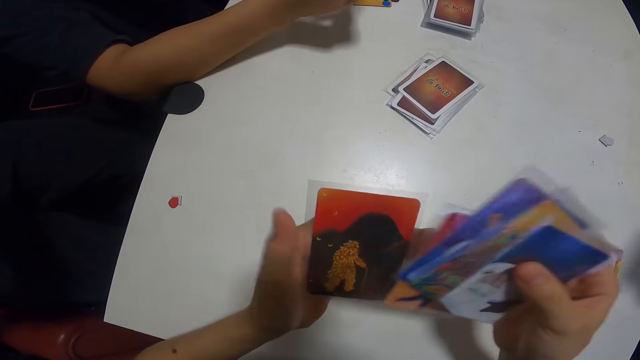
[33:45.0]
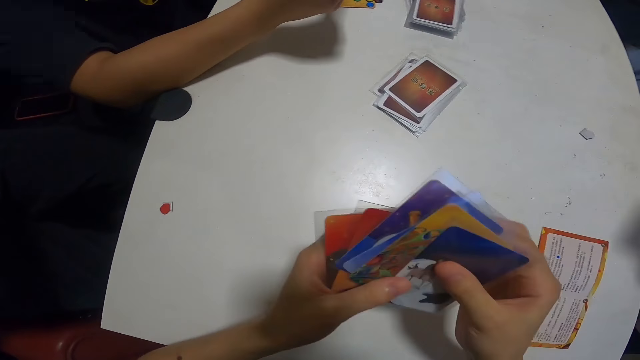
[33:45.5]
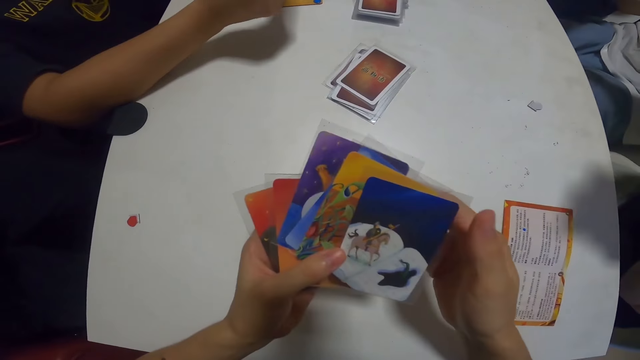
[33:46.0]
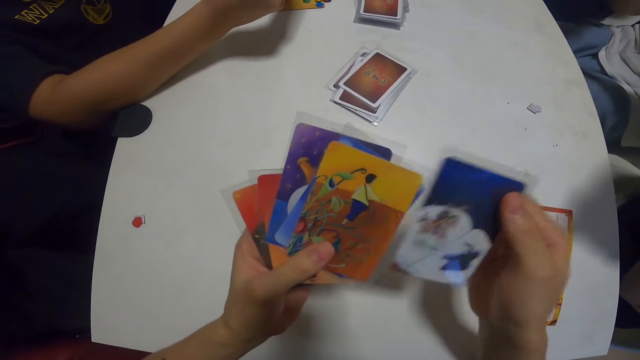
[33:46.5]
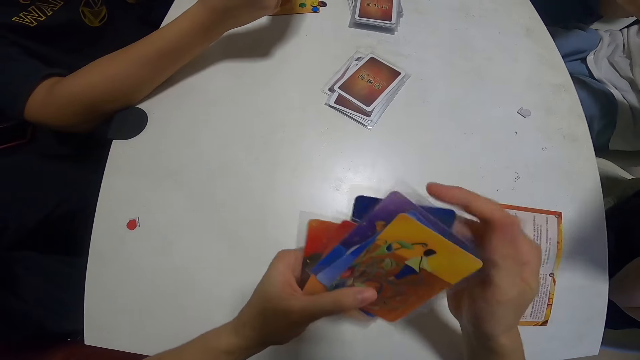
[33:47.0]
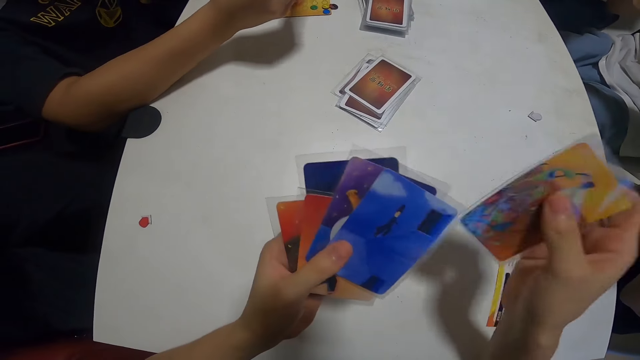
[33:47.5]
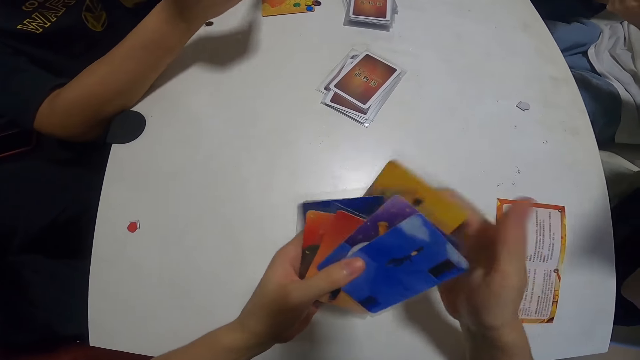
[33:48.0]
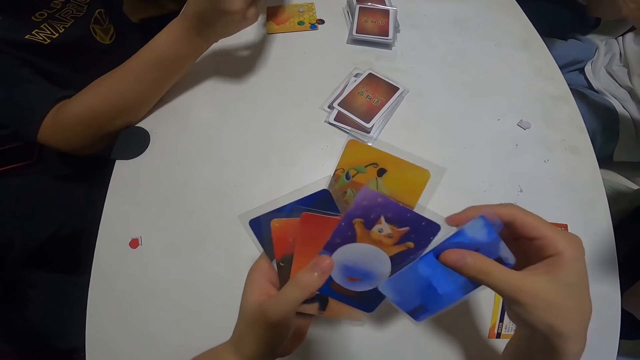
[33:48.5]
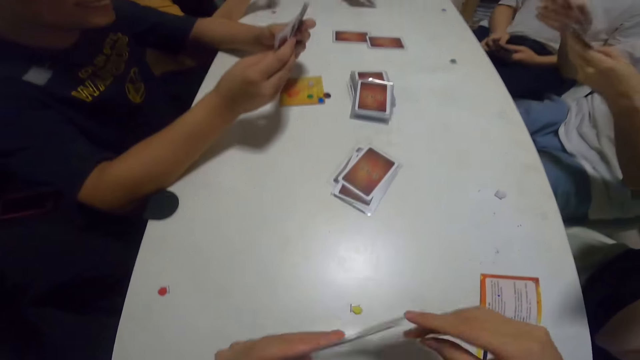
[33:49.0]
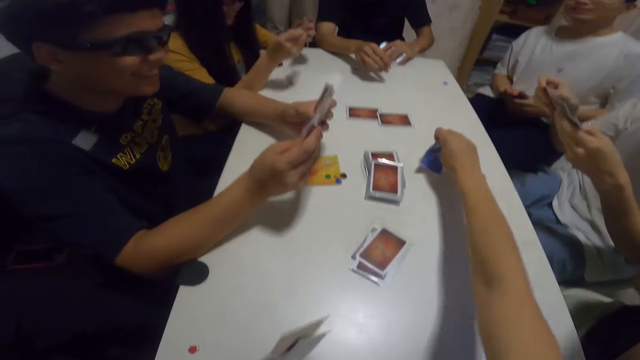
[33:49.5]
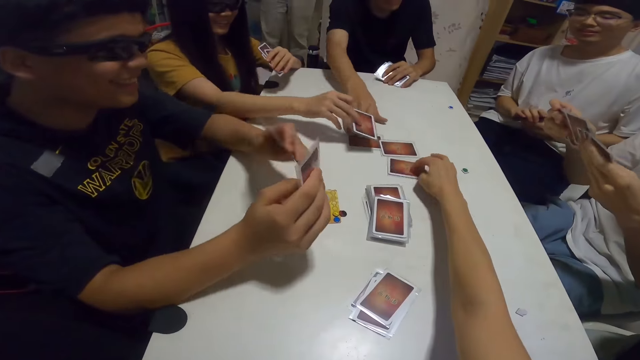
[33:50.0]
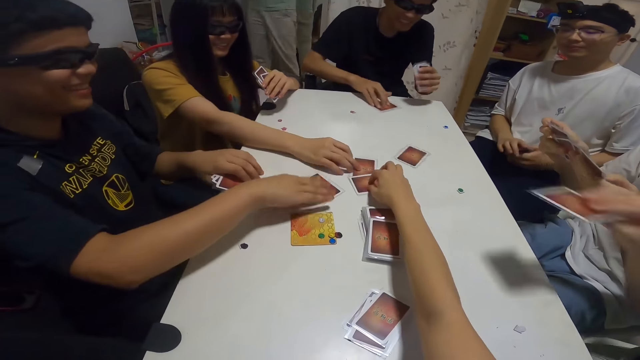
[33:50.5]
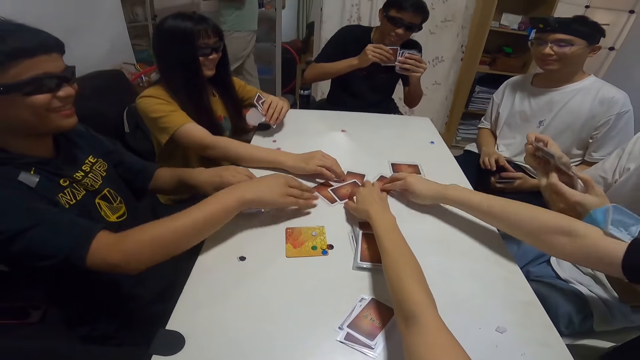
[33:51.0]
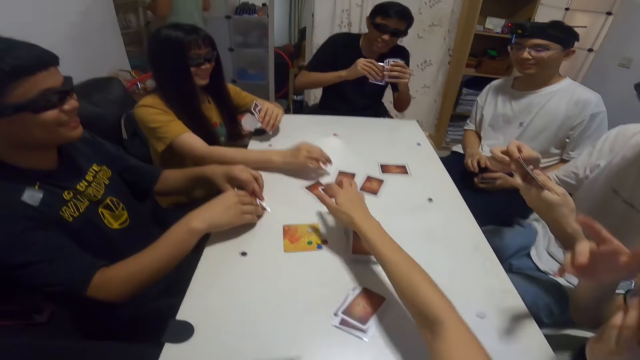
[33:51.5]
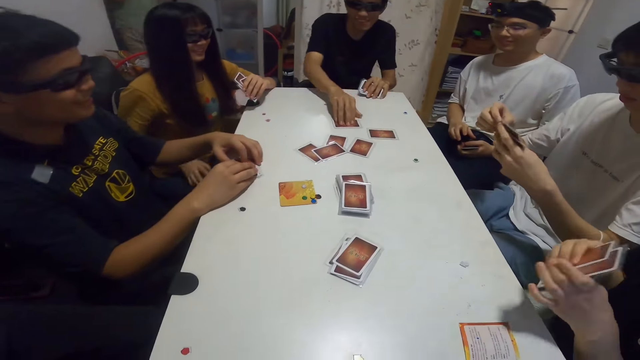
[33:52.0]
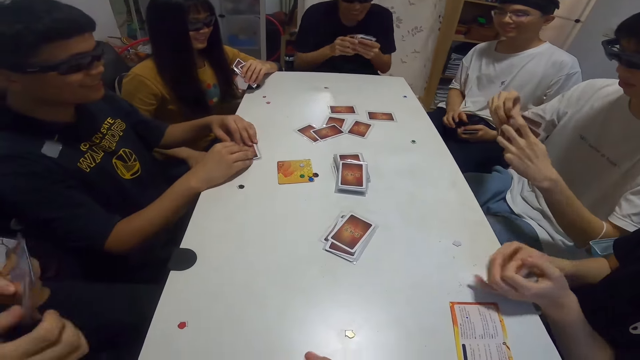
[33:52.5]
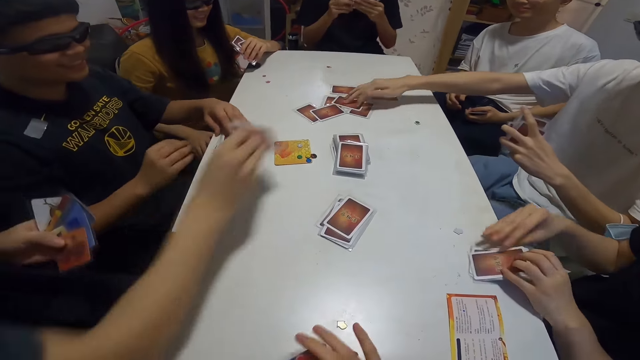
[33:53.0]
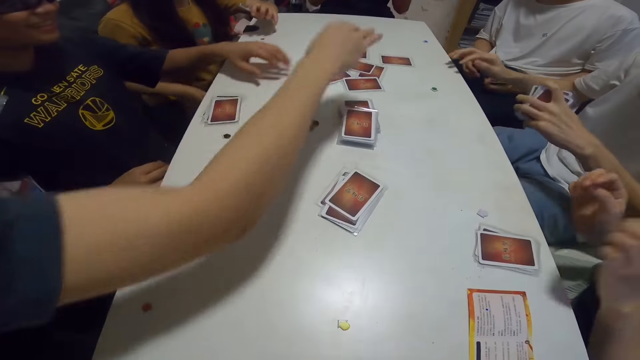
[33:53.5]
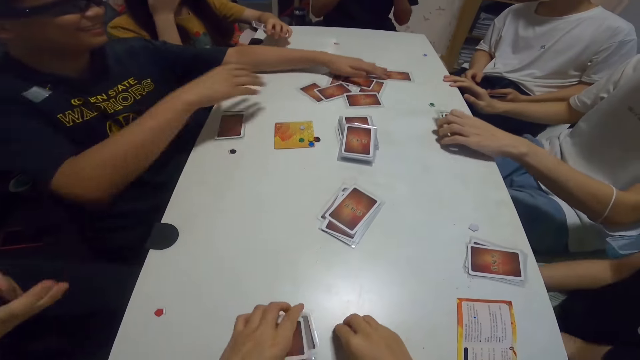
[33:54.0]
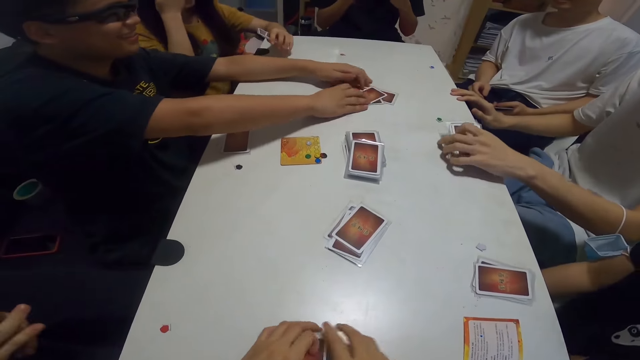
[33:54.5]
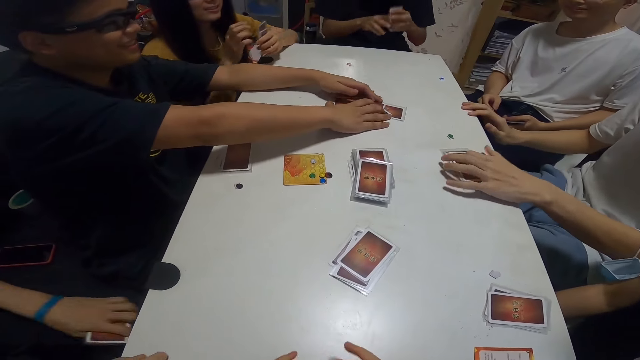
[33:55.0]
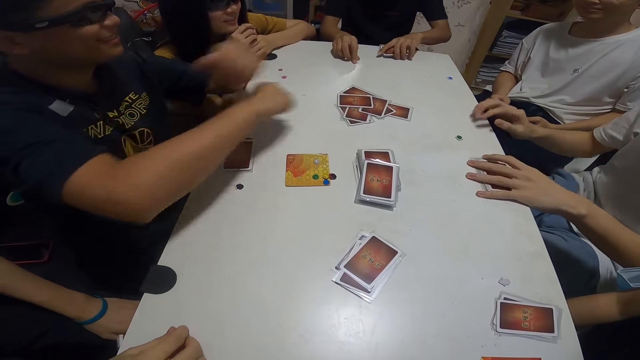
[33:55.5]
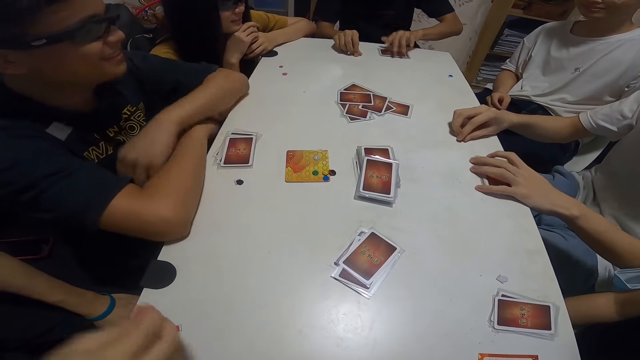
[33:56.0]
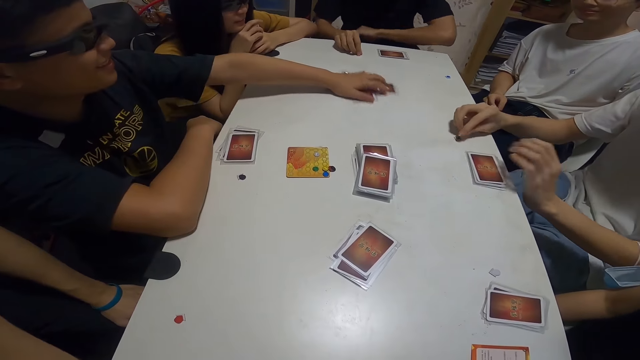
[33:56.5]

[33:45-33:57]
The camera wearer interacts with the group. The camera wearer, a man, another man, a lady, another man, another man, another man and another man drop the card on the table. The camera wearer picks the chip from the table.

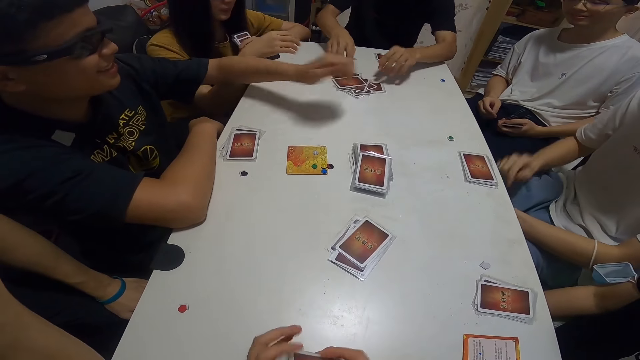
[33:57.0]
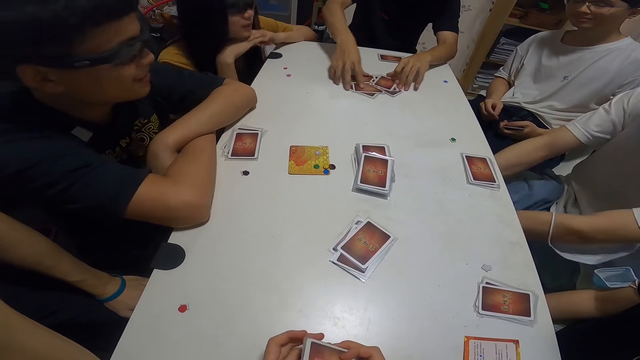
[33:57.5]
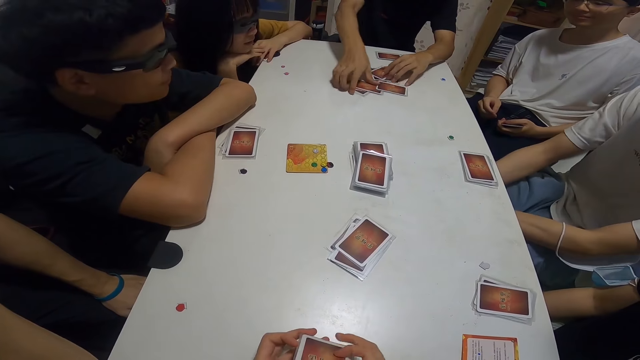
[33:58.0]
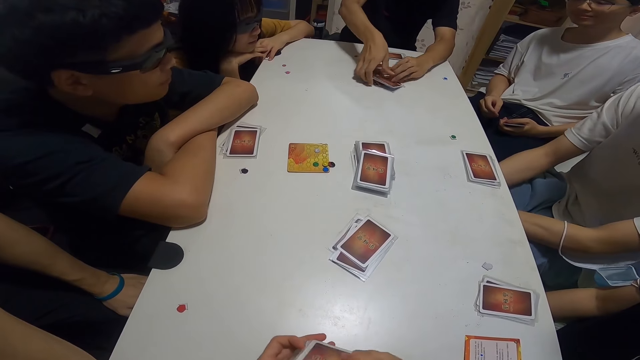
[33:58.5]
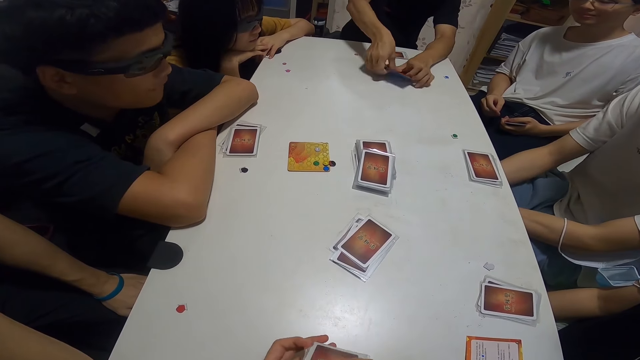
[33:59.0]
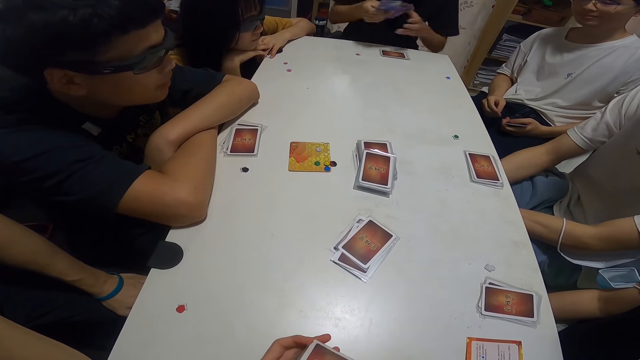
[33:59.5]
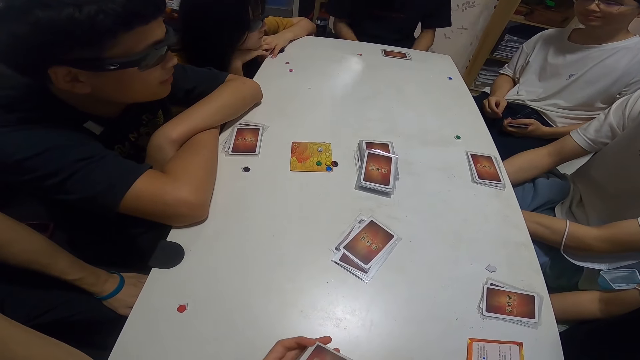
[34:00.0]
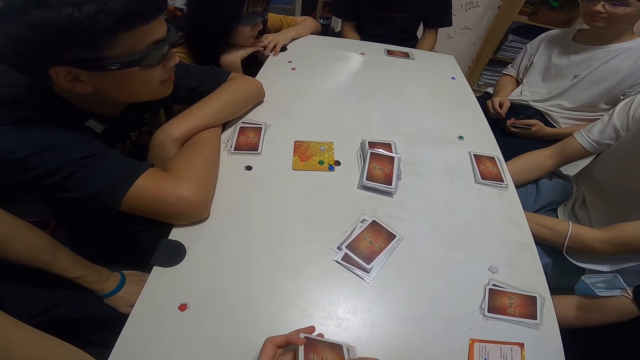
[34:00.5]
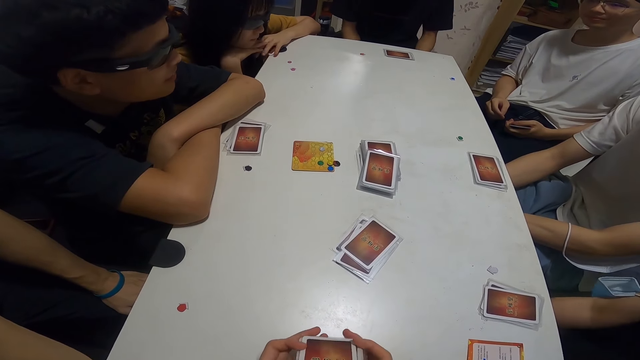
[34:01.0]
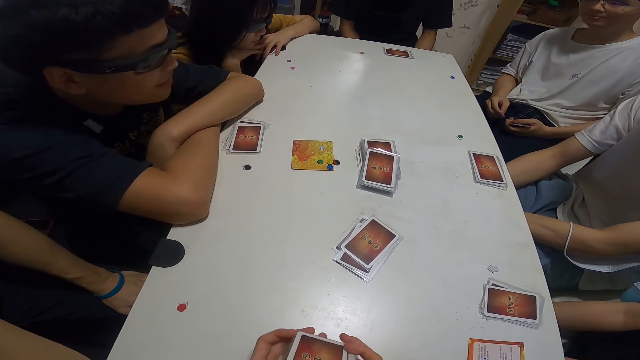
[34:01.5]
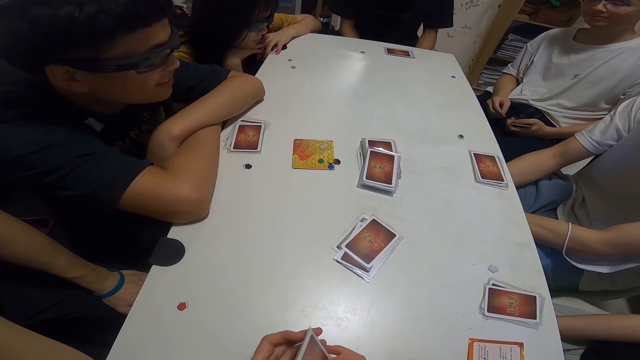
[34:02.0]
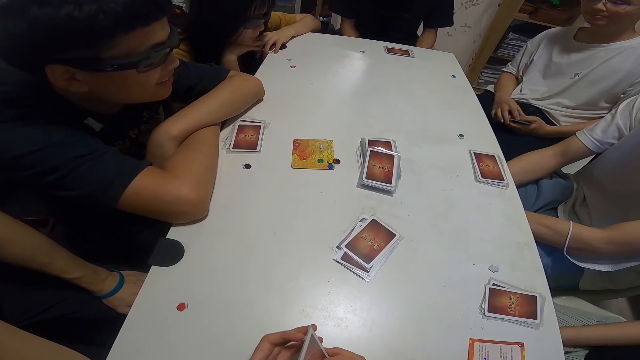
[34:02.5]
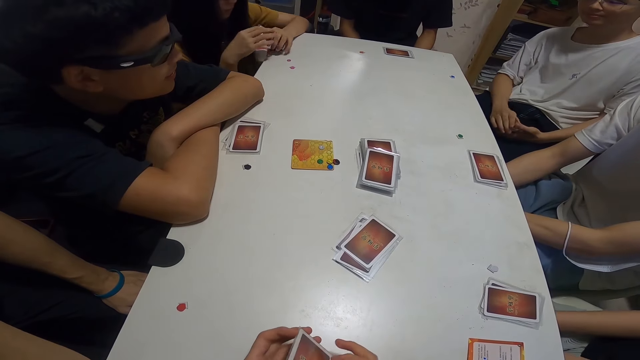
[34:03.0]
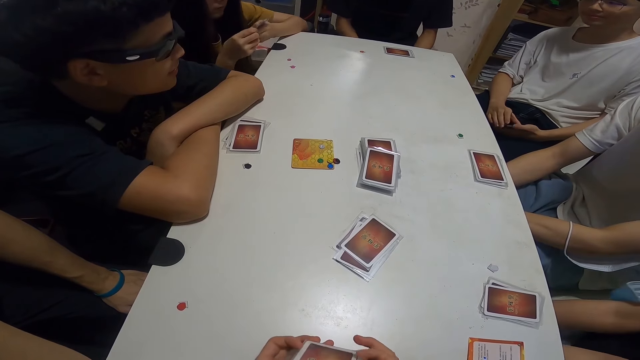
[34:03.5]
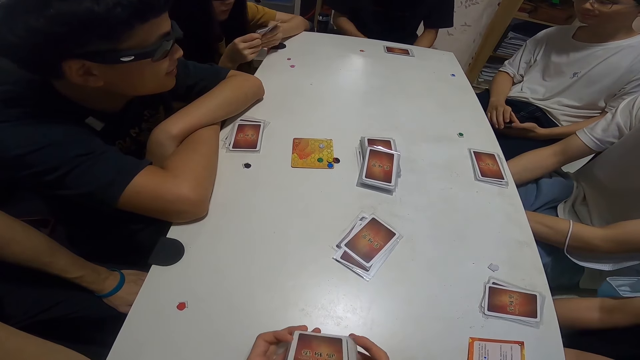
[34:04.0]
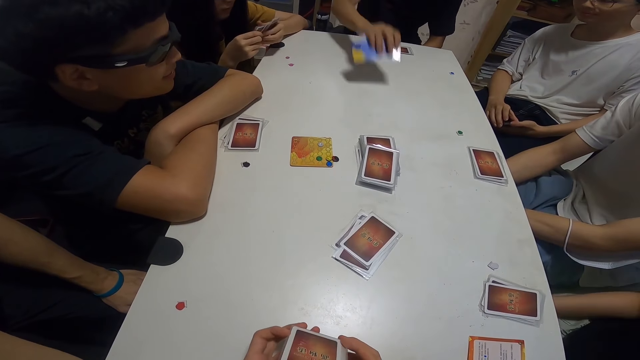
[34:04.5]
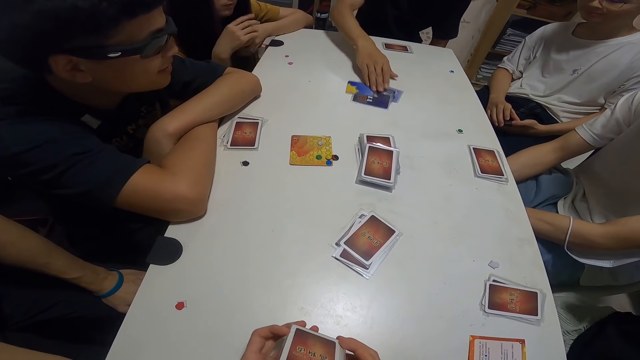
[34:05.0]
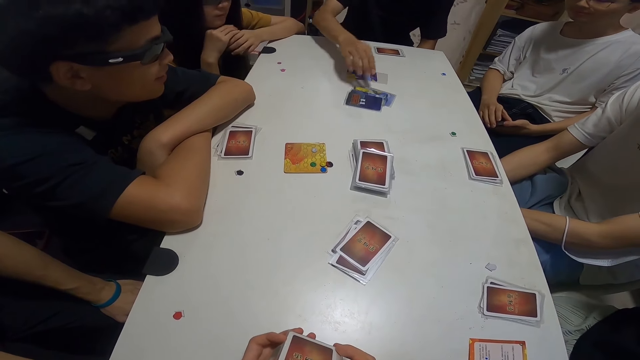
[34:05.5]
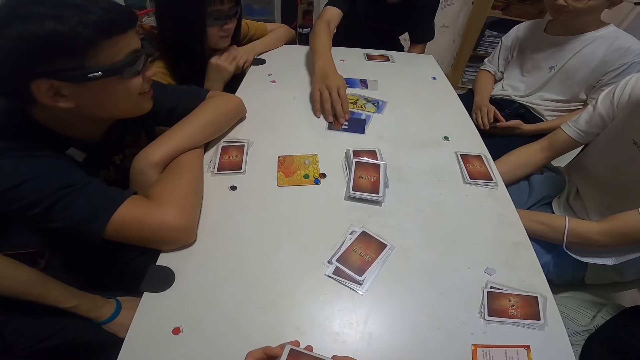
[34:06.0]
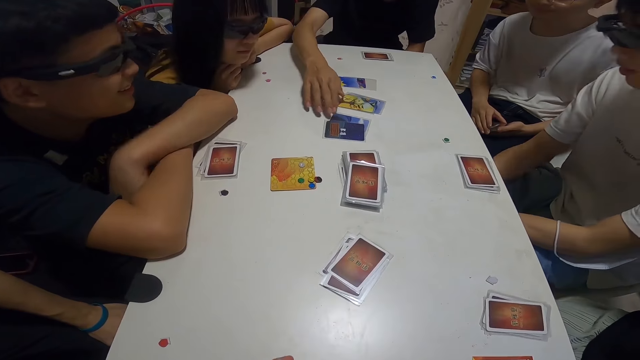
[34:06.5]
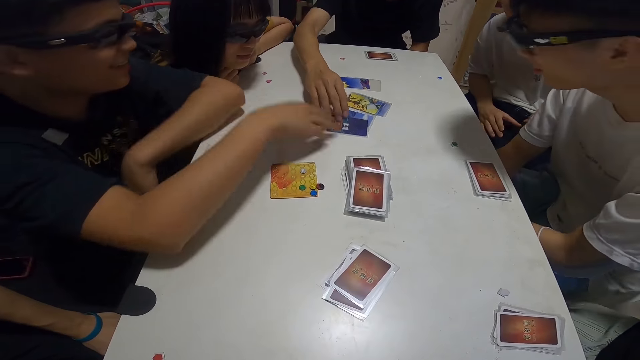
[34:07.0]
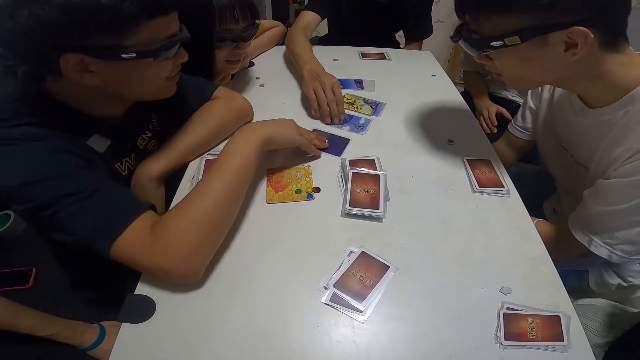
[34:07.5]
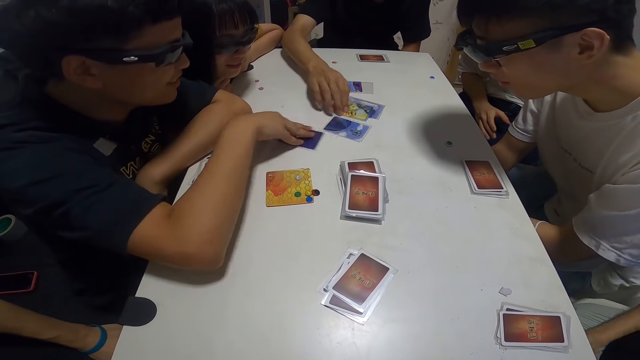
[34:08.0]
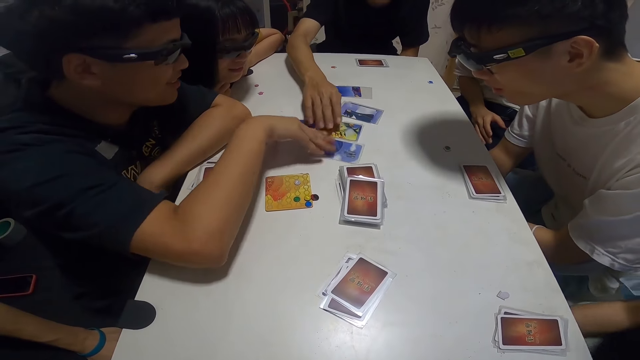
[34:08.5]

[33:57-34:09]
A man collects the cards on the table. The man and another man spread the cards on the table.
